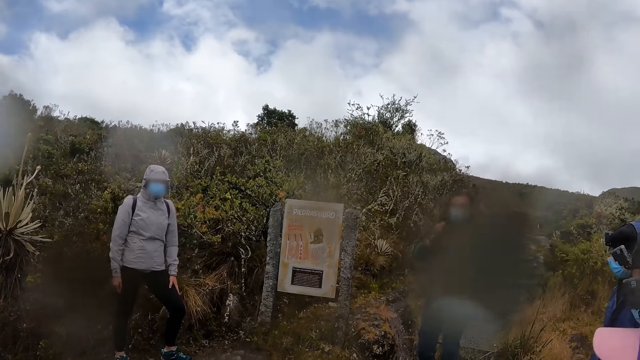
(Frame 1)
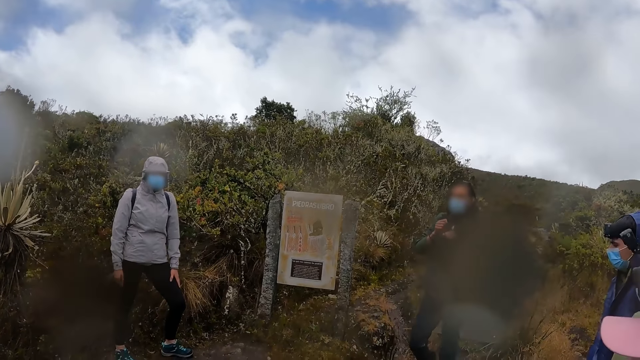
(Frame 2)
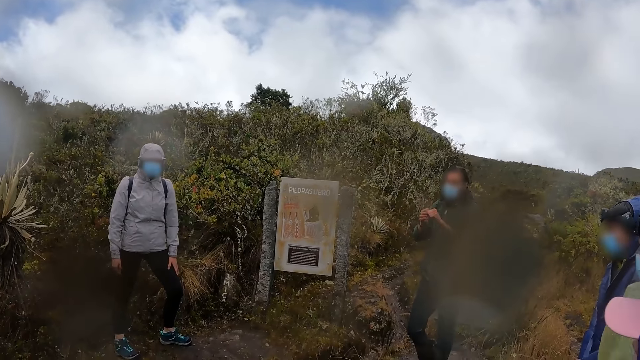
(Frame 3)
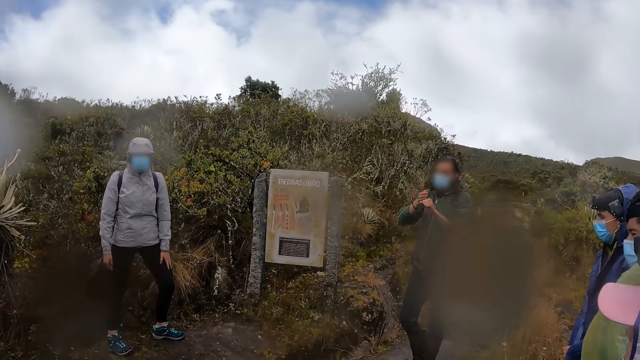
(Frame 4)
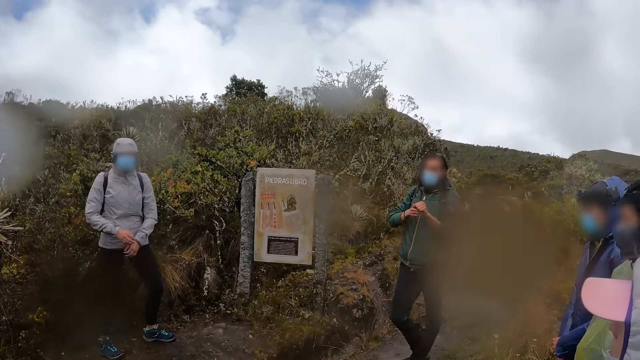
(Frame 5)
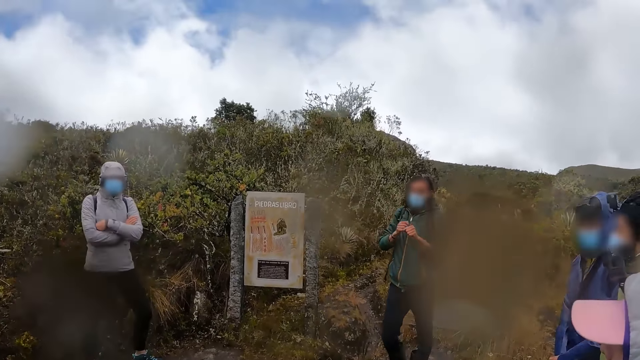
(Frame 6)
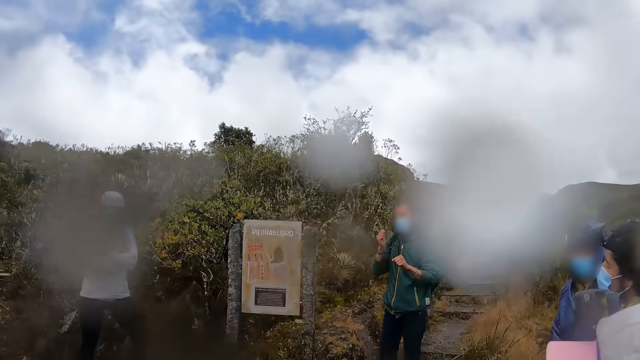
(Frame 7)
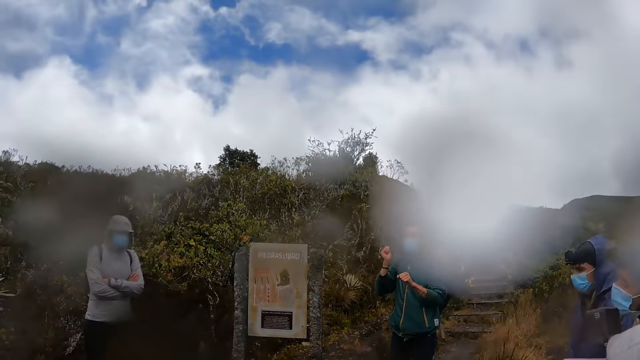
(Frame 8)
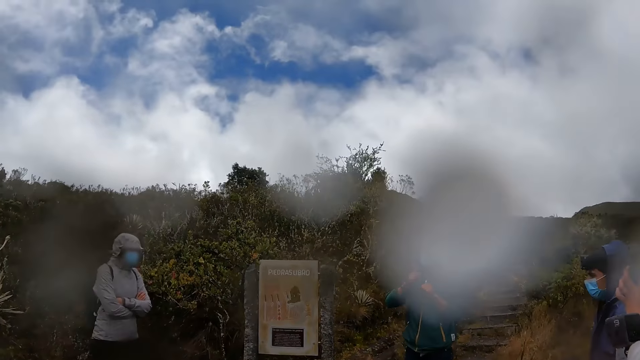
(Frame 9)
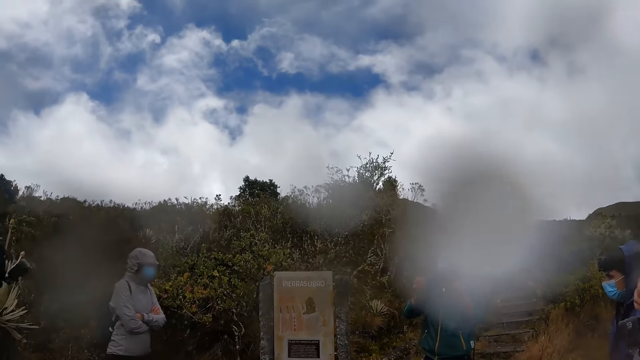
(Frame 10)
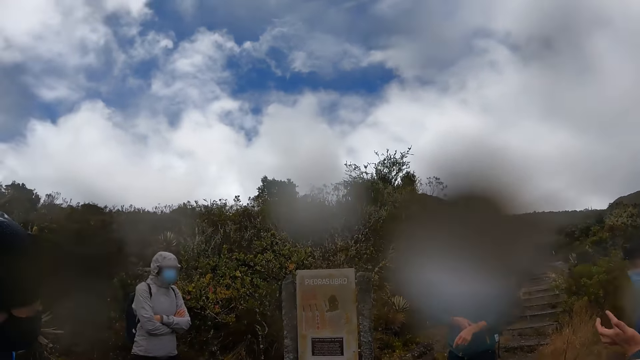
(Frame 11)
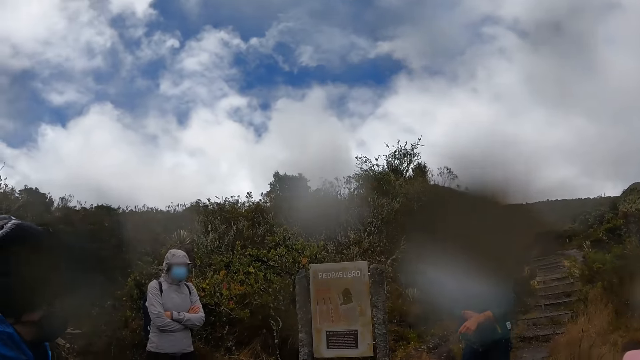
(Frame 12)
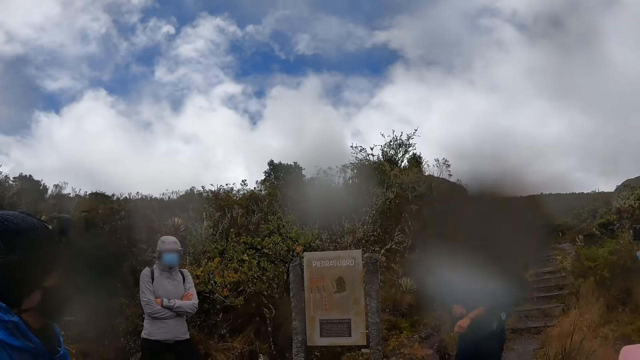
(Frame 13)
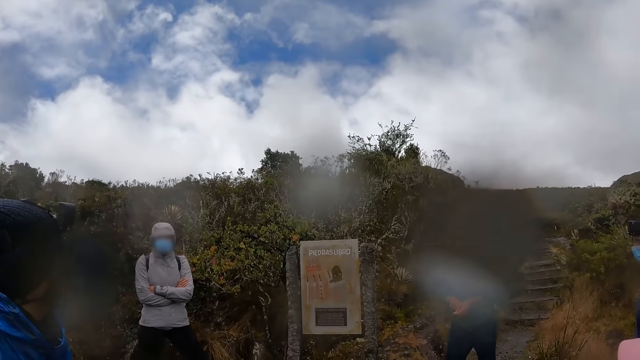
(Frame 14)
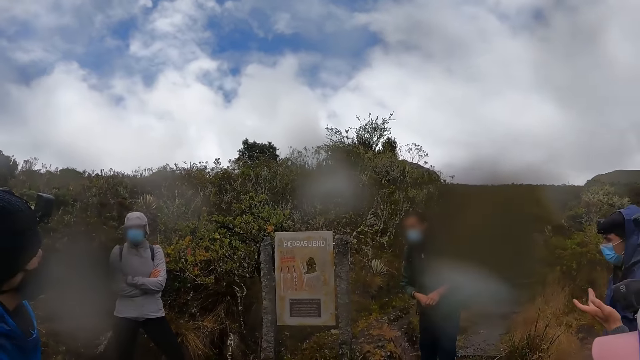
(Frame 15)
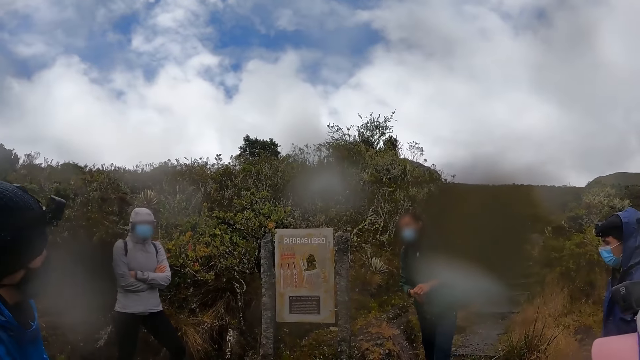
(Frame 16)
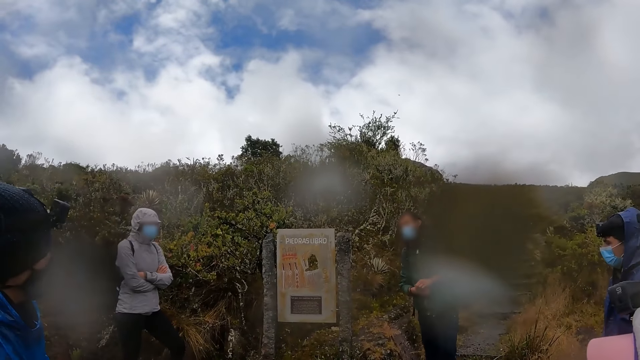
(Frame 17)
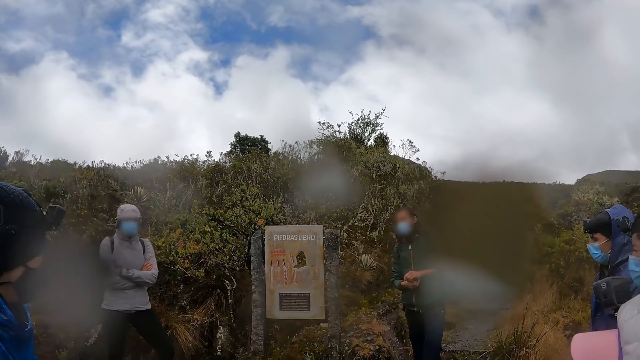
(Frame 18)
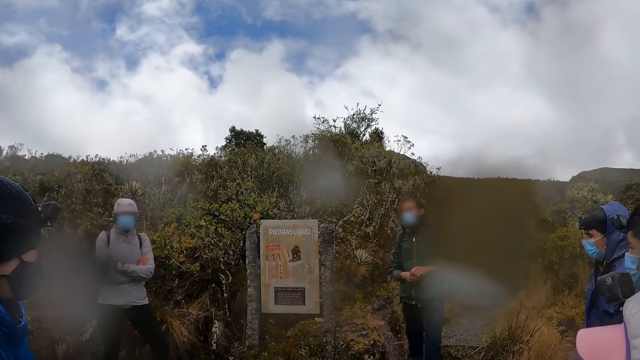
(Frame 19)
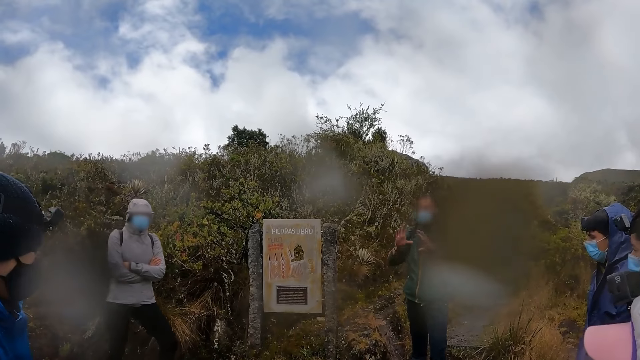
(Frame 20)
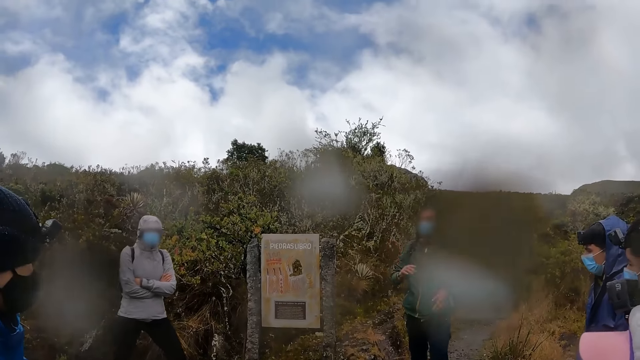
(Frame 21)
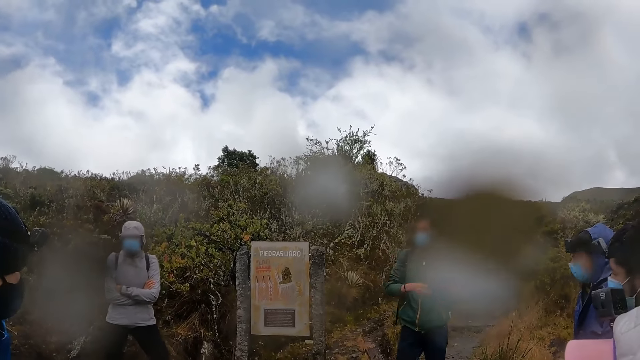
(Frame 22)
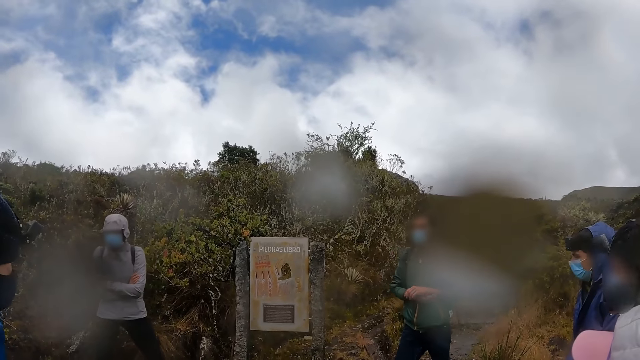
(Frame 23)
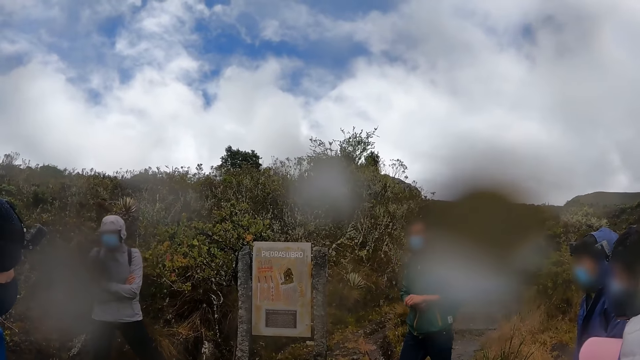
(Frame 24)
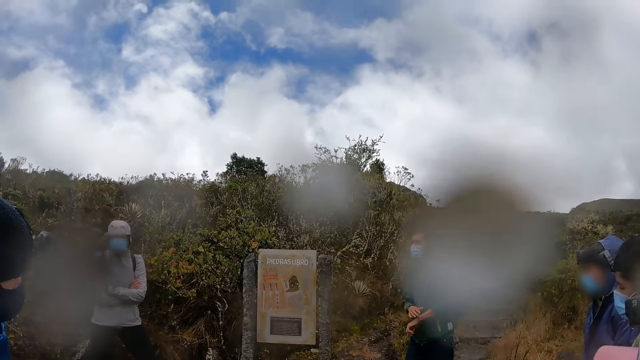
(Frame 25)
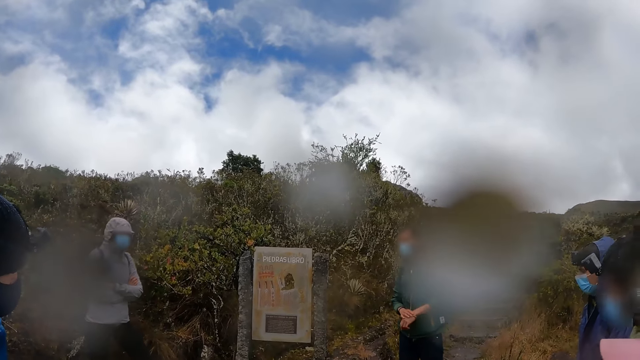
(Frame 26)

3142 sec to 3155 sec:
A woman crosses her hands over her chest. Another woman lifts her hand. A man interacts with the team.

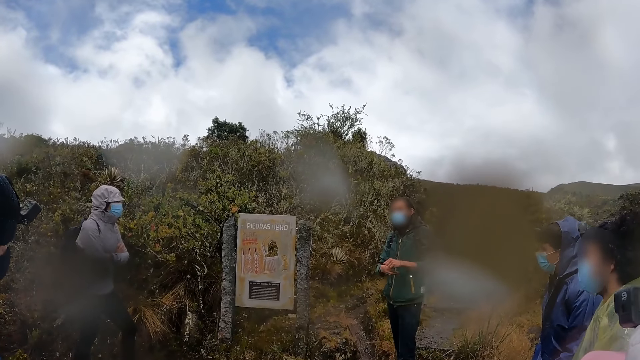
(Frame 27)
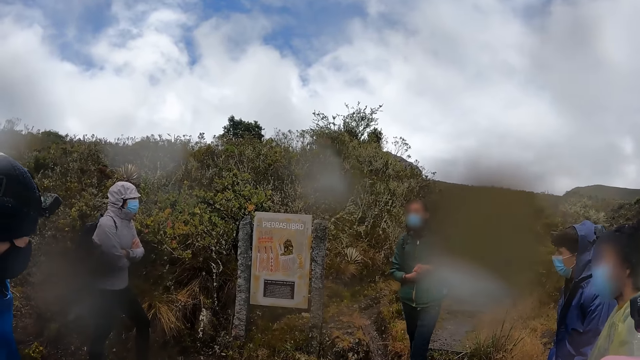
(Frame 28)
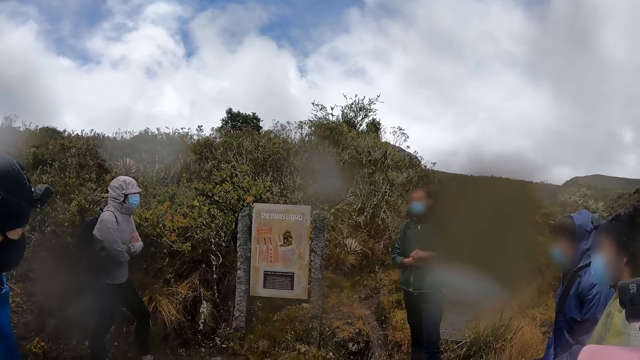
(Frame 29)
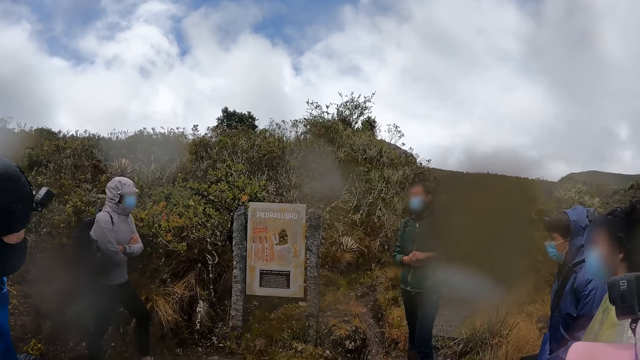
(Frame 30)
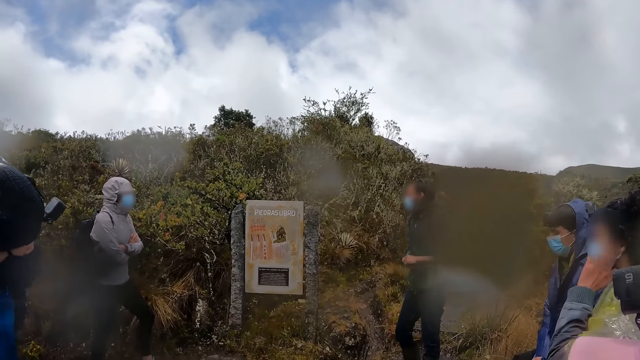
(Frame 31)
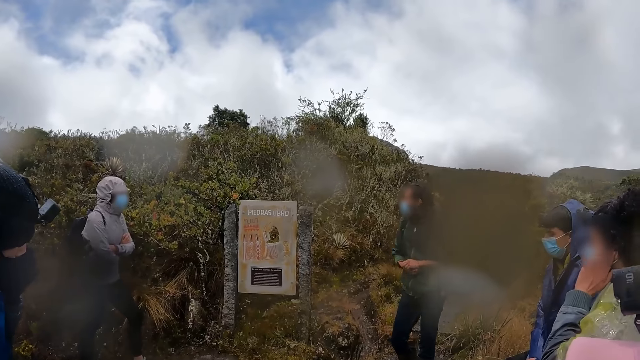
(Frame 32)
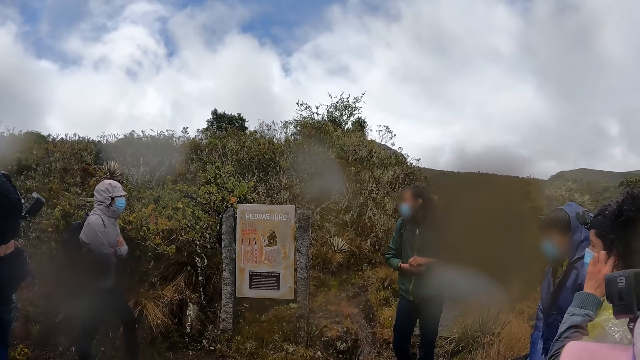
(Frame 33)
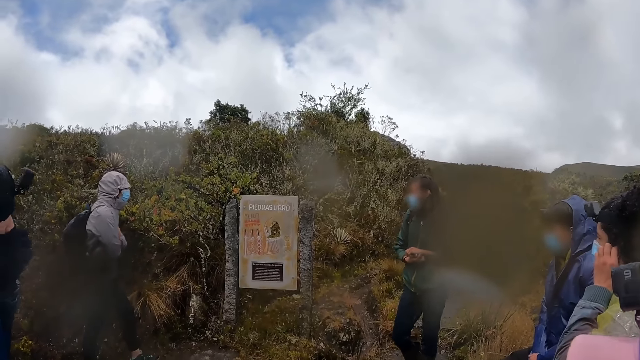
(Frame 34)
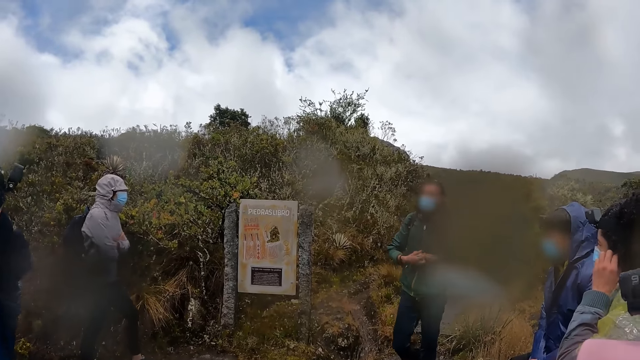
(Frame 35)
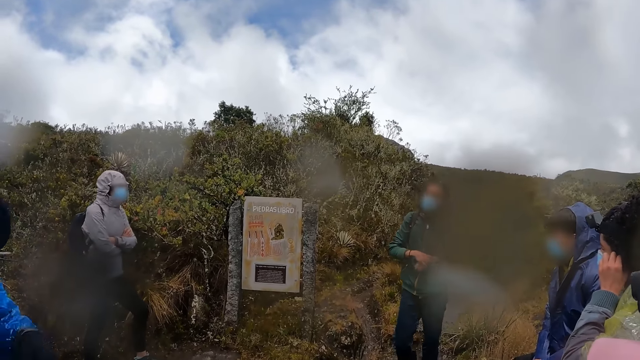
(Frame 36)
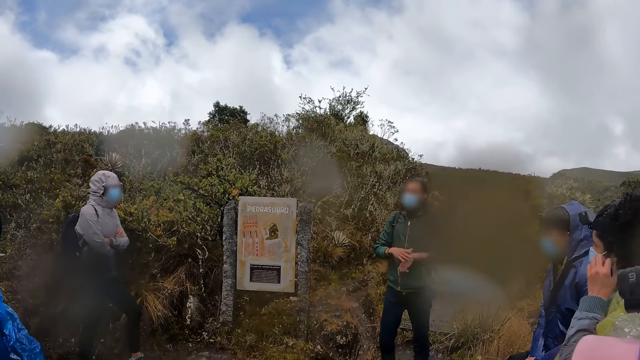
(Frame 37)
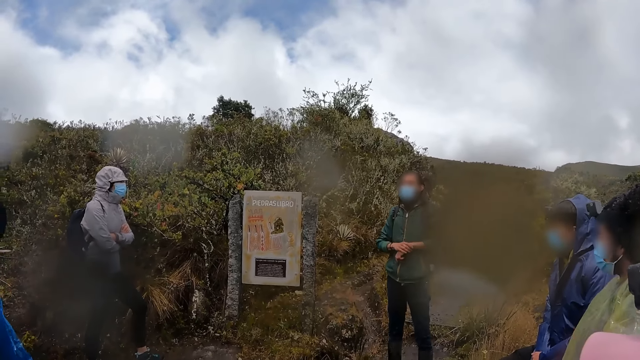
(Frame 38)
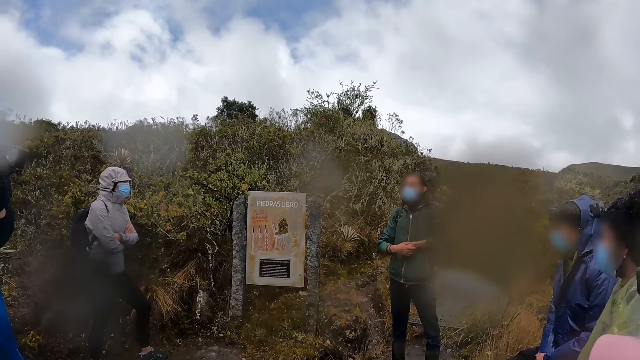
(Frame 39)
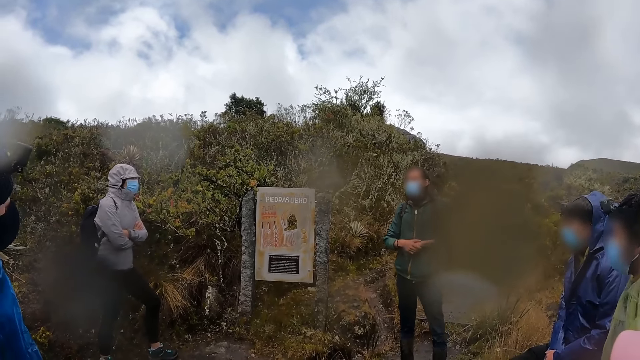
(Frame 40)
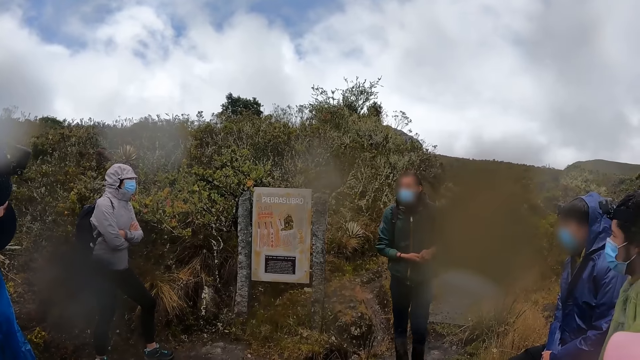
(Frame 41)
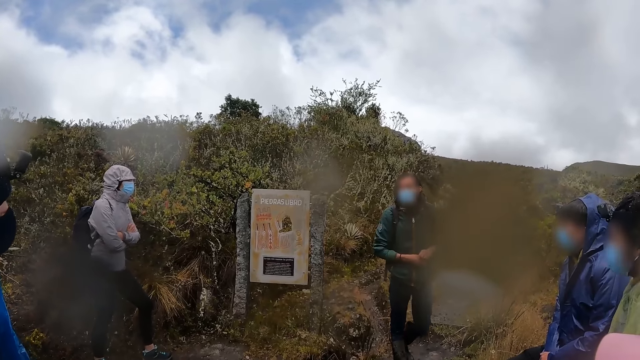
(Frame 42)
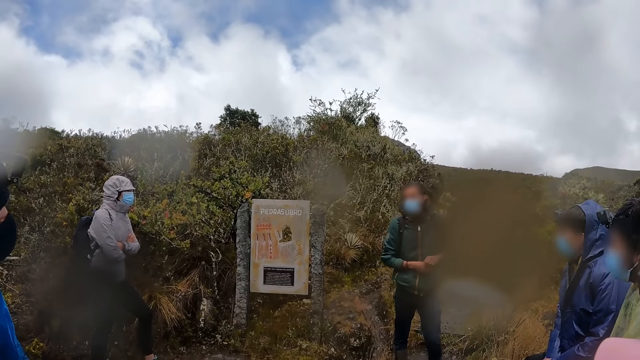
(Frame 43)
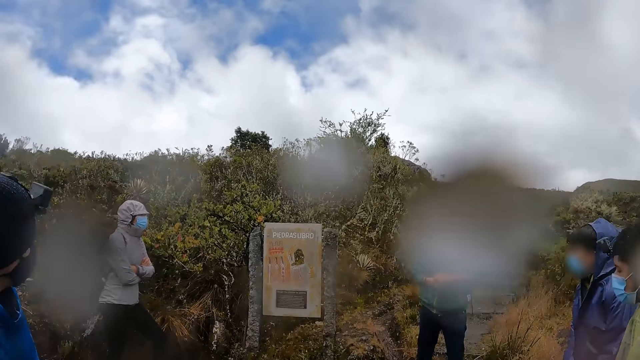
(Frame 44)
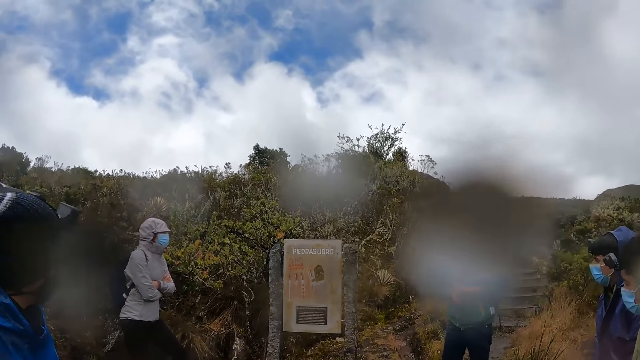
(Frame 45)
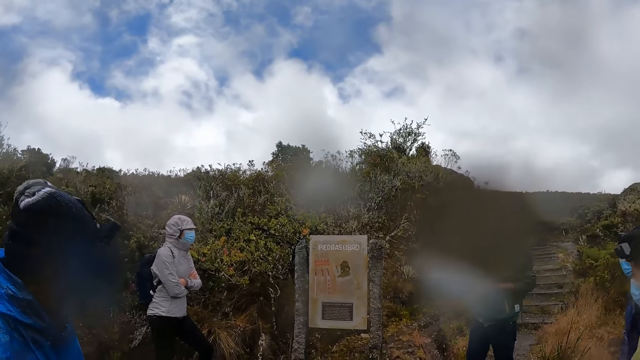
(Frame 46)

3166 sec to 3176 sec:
A woman touches her ear. A man interacts with the team.
